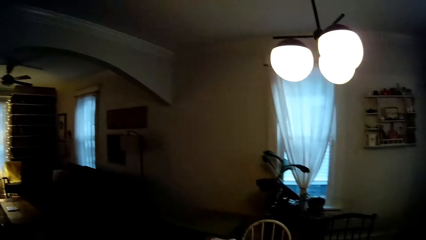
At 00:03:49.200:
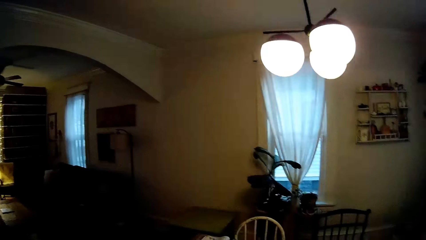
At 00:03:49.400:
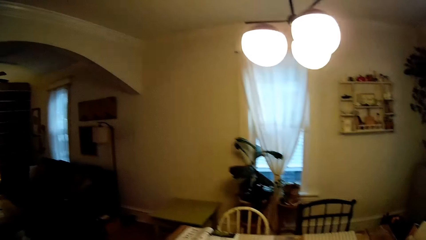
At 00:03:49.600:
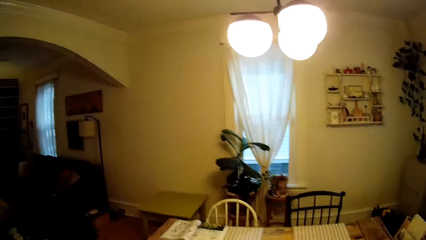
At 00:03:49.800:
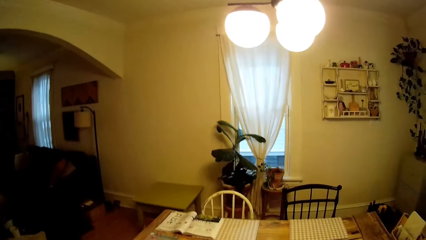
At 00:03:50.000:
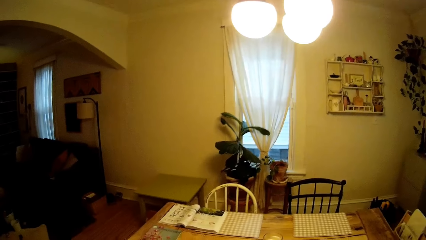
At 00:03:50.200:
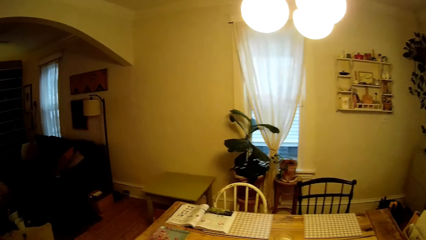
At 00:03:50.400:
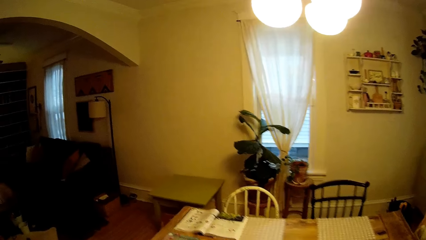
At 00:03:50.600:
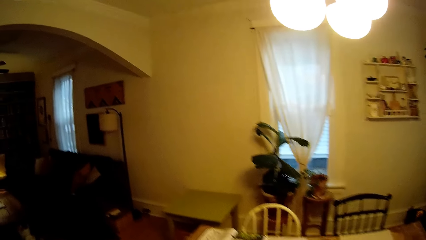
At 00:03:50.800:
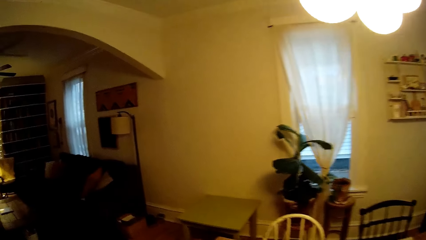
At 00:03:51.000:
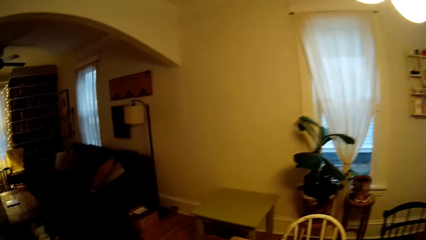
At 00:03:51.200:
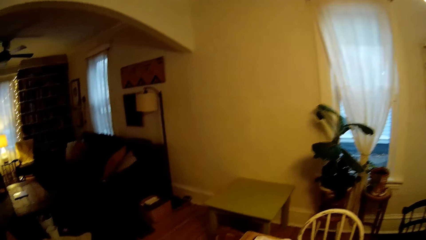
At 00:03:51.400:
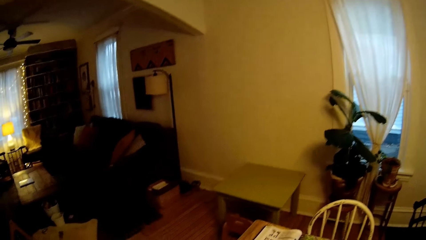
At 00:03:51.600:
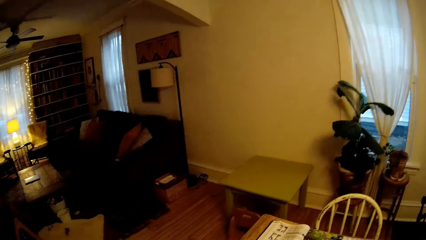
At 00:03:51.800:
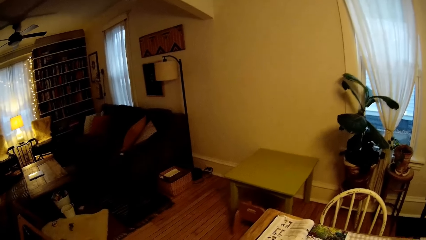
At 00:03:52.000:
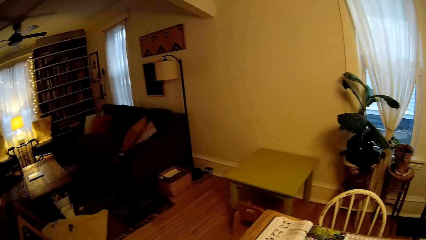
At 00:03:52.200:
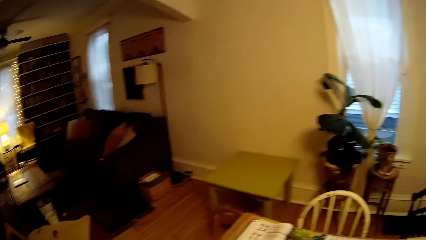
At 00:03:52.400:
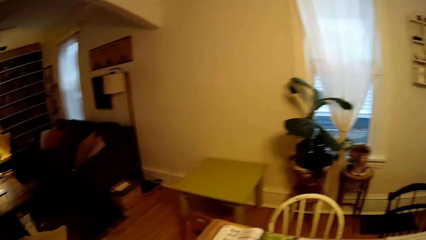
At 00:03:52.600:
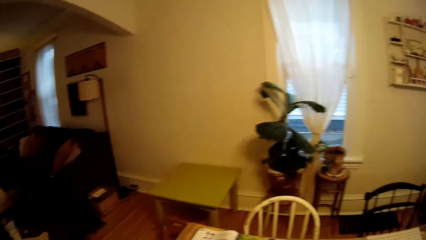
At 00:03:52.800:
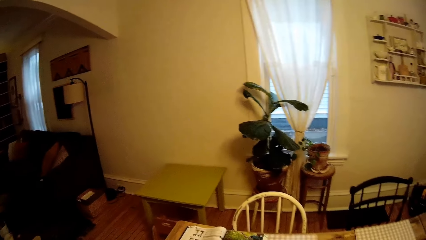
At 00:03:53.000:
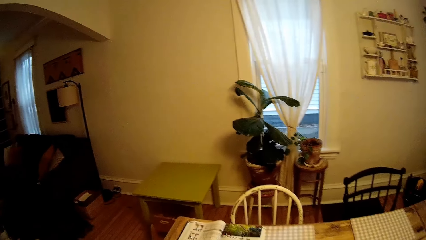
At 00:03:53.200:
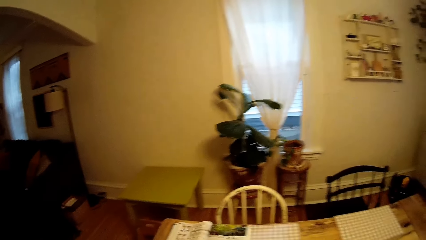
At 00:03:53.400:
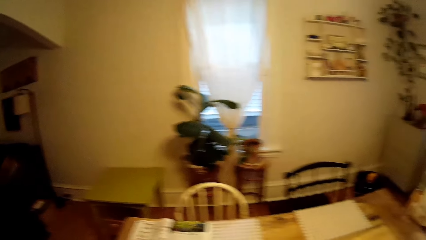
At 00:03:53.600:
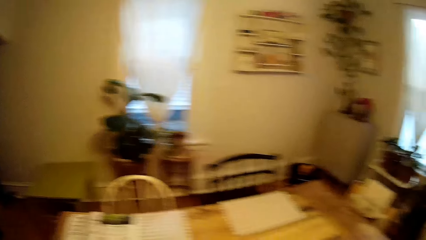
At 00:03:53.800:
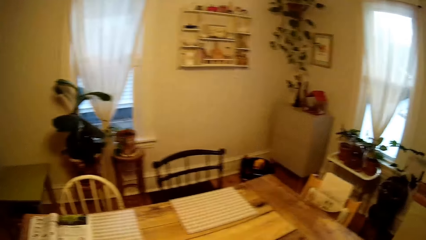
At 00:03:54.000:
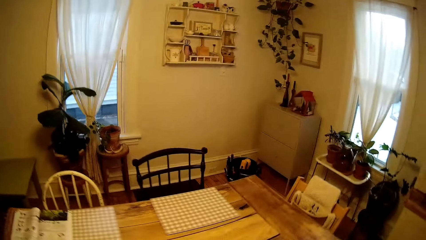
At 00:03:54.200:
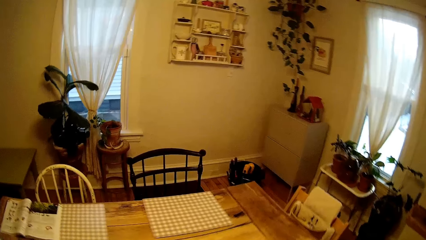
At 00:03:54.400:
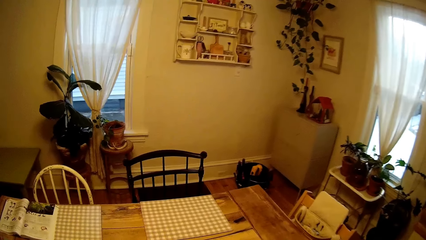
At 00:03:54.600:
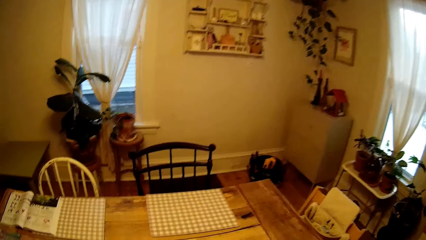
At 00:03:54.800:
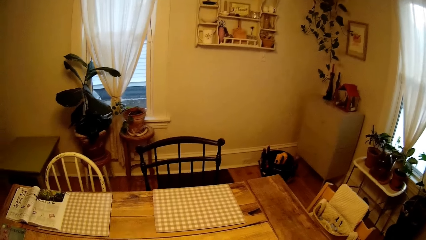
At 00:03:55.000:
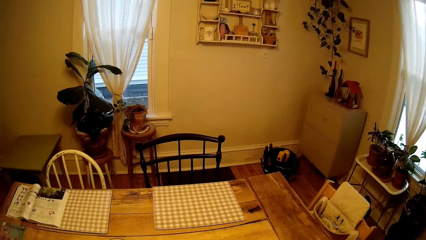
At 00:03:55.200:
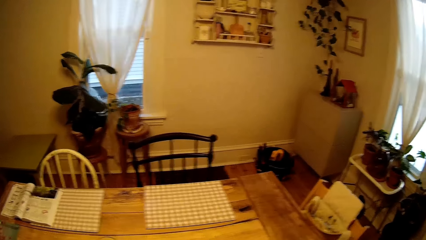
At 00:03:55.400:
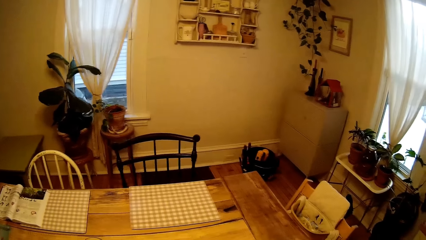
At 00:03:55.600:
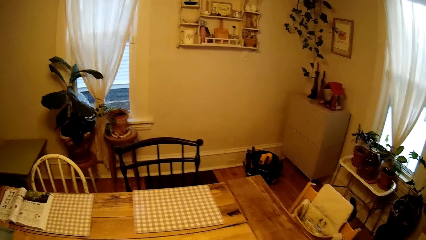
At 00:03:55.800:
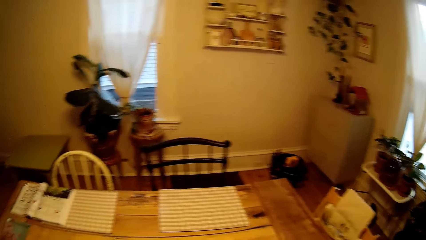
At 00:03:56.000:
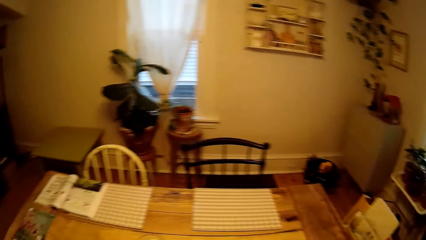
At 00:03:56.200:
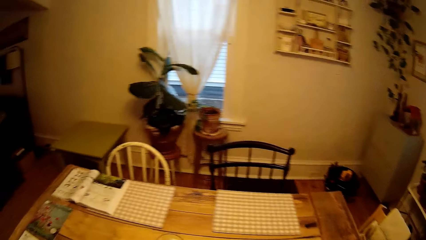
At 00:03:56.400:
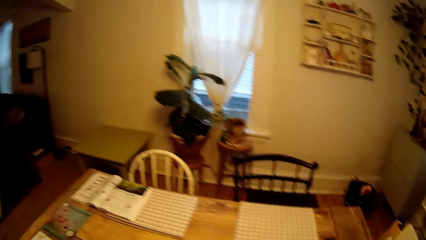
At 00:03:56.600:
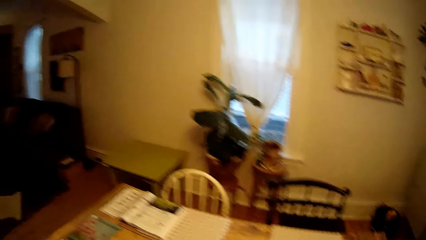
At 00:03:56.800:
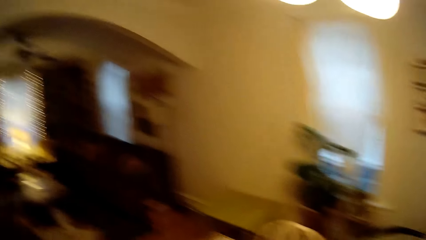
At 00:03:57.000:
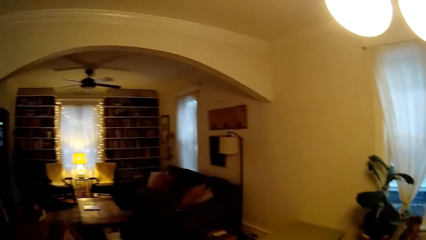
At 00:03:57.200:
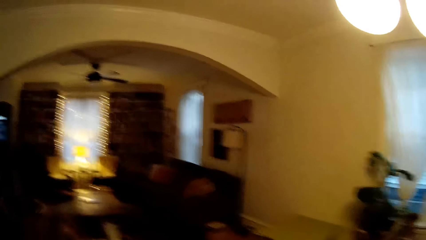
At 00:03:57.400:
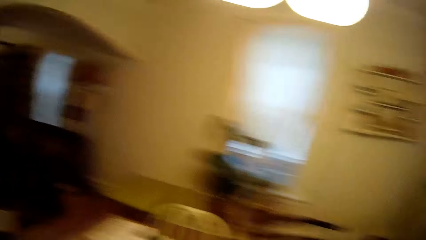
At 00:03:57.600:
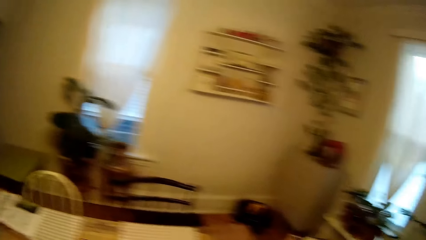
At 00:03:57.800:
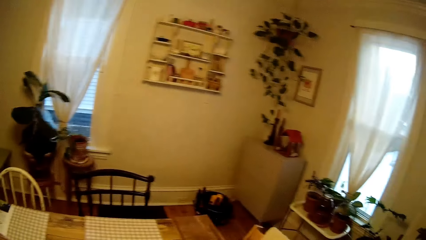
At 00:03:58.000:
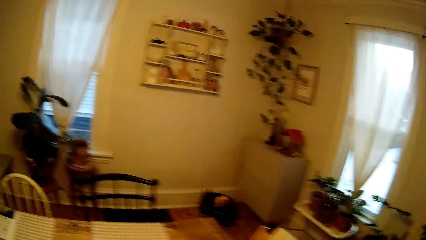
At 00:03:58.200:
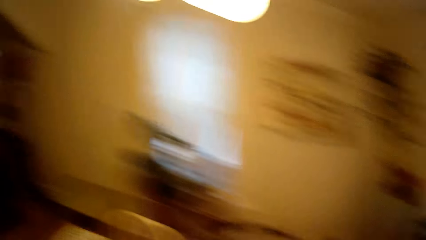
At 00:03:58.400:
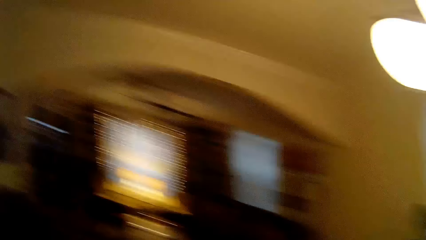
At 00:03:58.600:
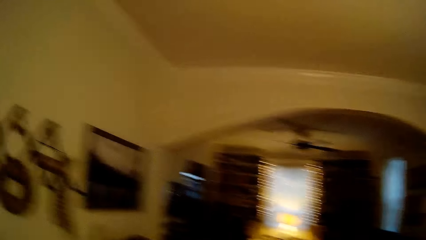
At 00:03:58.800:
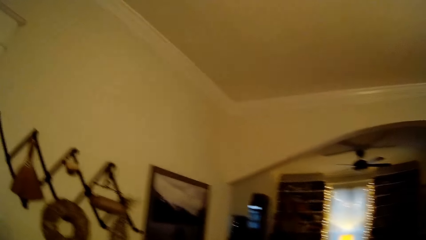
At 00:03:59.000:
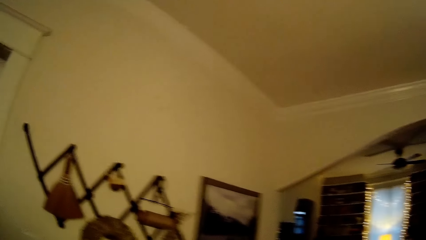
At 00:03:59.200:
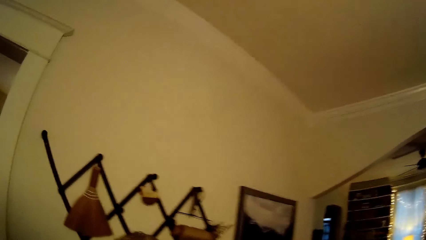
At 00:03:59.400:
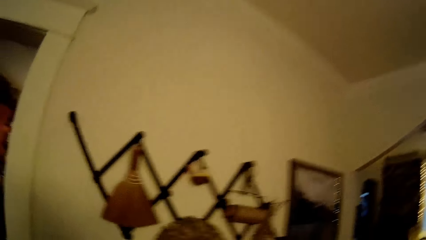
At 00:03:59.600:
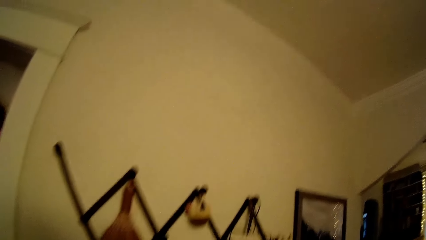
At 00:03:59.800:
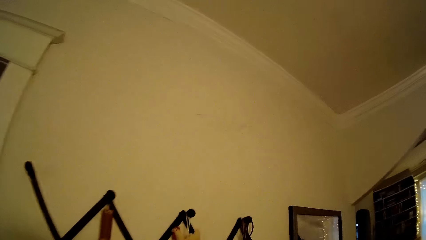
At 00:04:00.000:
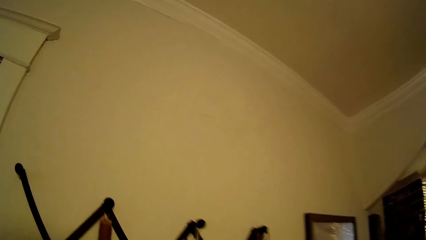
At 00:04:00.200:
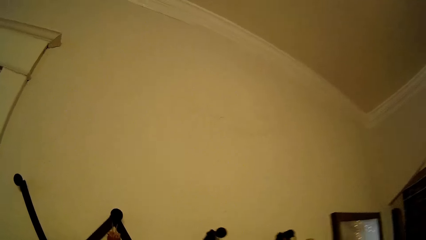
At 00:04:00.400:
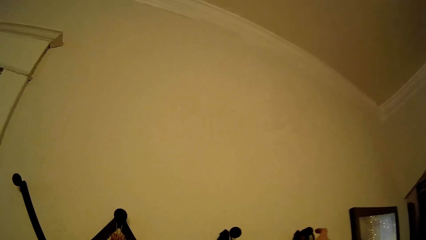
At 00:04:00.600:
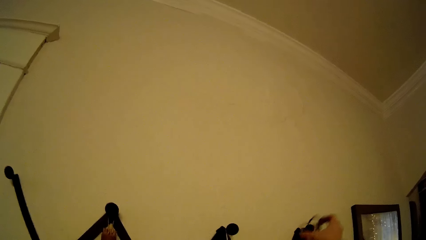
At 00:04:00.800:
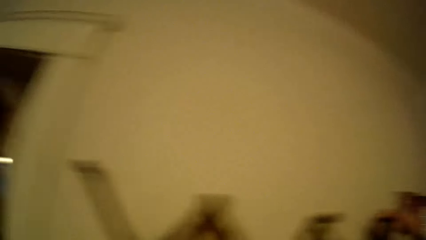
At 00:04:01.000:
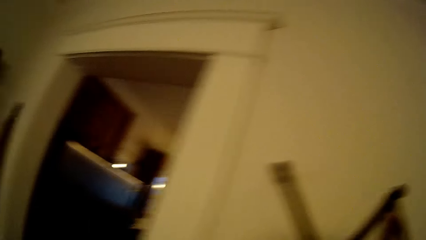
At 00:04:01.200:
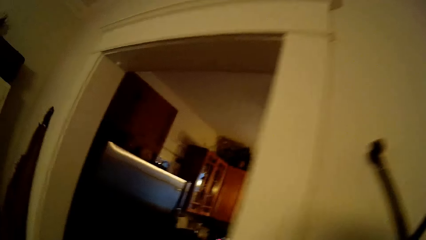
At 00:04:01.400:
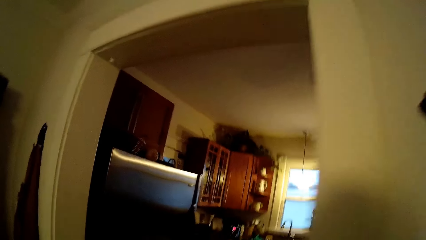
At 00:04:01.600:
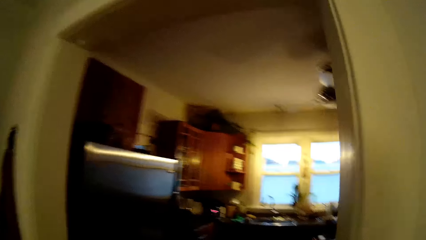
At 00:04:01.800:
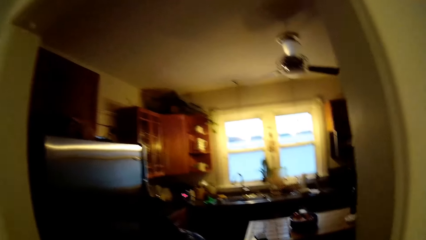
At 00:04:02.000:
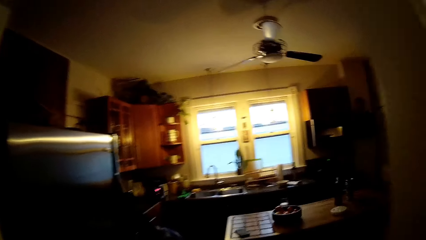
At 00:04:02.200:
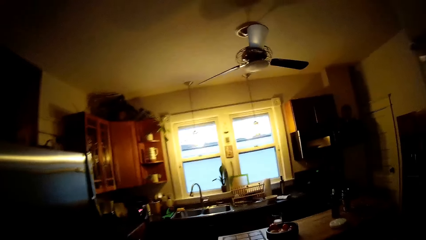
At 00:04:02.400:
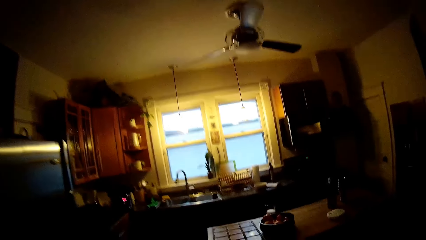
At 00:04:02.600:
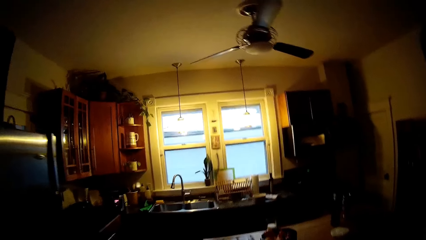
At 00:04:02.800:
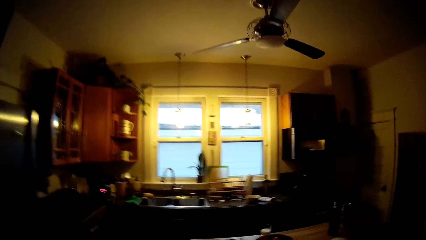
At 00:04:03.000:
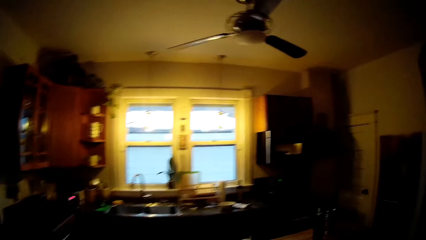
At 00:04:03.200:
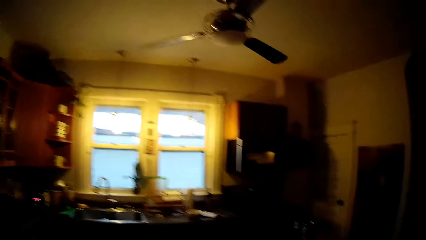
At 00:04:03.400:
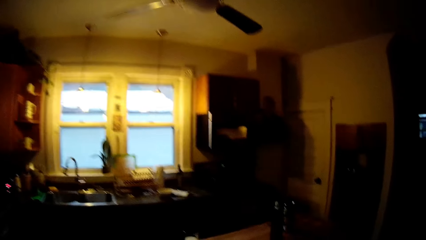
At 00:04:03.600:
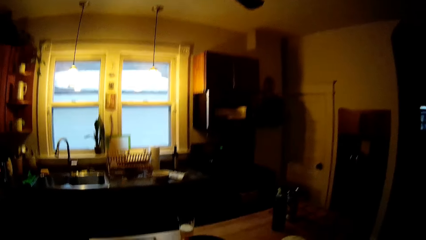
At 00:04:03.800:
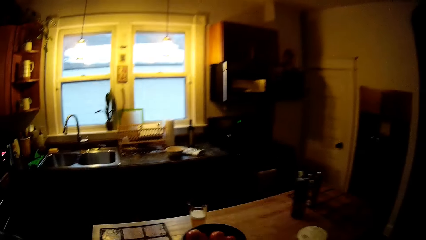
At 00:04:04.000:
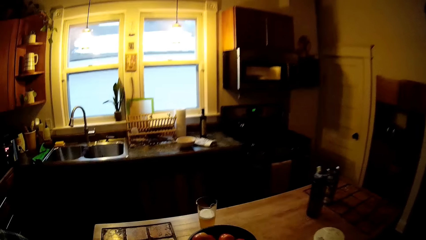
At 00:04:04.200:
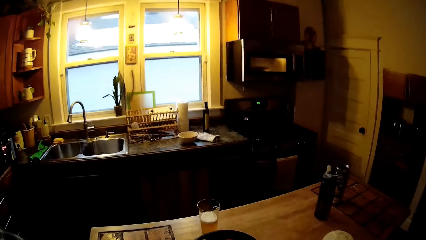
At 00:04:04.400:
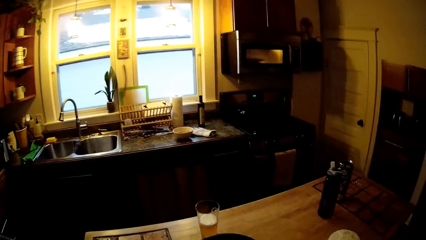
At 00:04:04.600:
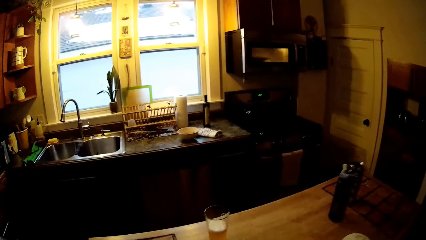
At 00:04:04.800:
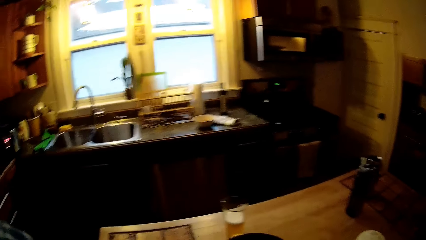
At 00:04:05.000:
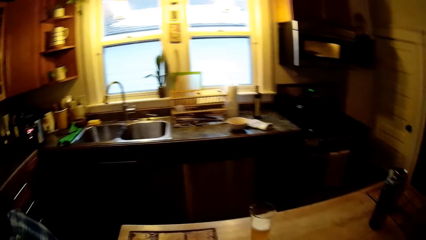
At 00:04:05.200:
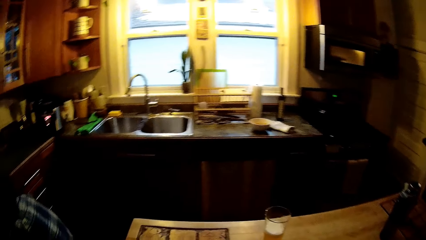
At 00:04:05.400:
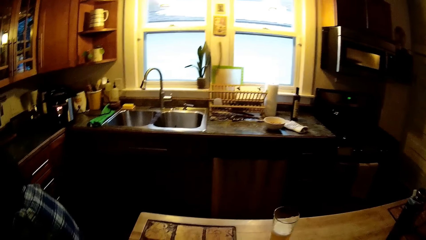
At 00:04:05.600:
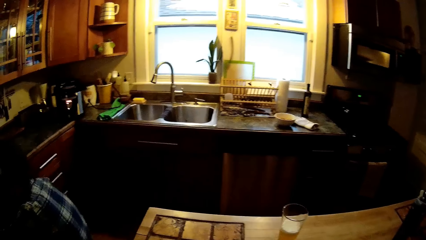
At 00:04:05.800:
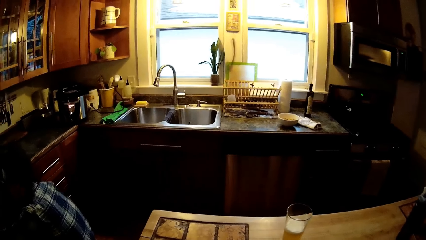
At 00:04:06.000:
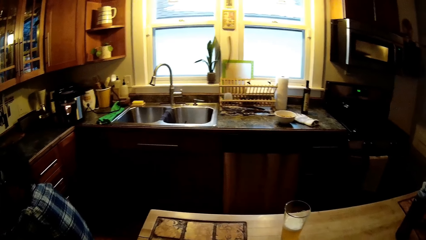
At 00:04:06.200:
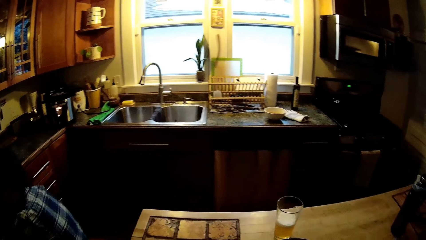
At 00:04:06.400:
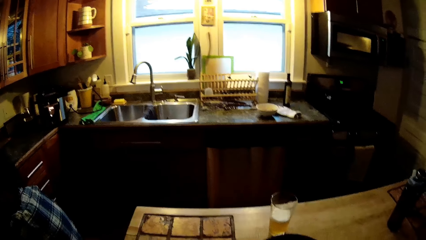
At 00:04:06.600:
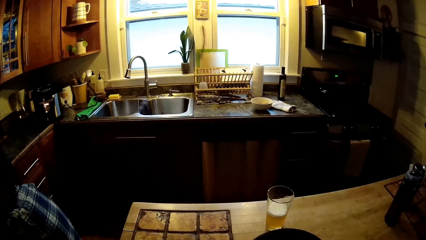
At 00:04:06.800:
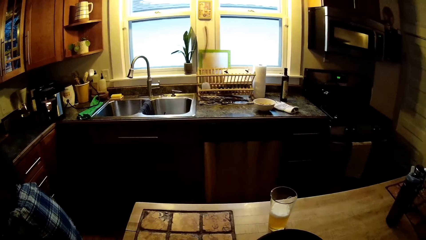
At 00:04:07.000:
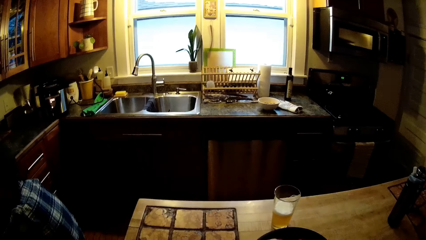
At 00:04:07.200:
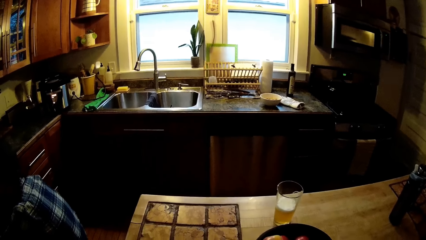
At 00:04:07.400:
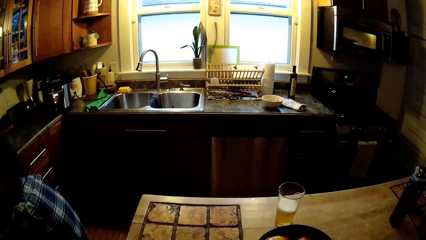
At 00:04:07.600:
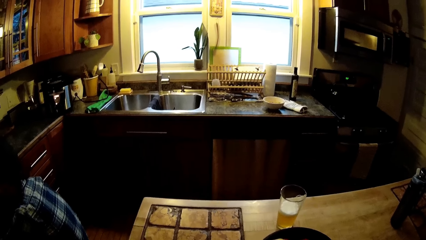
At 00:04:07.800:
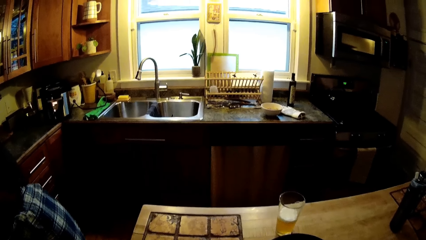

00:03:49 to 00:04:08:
The camera wearer takes a dish cloth from a rack hung on a dining room wall with her right hand. She walks back to the kitchen table.
